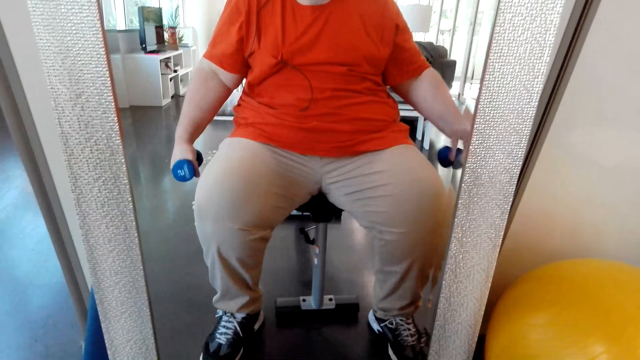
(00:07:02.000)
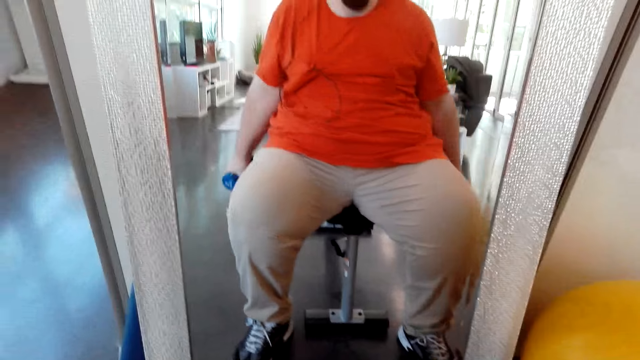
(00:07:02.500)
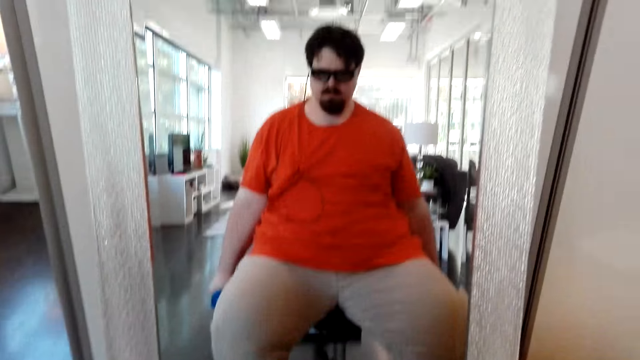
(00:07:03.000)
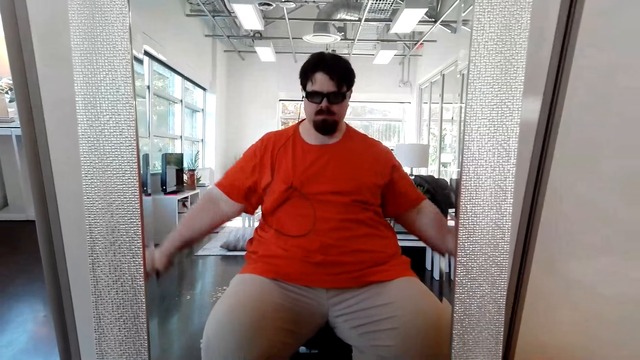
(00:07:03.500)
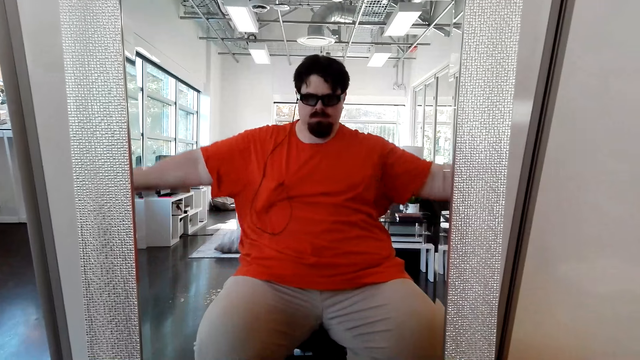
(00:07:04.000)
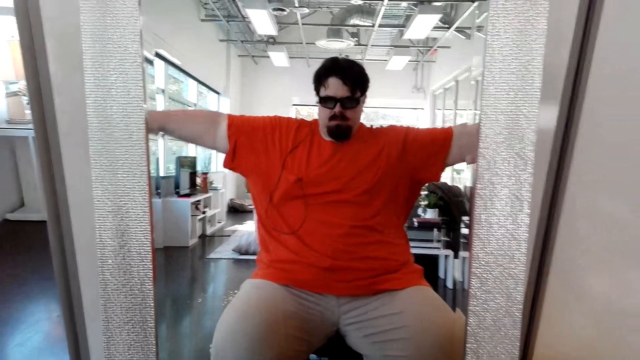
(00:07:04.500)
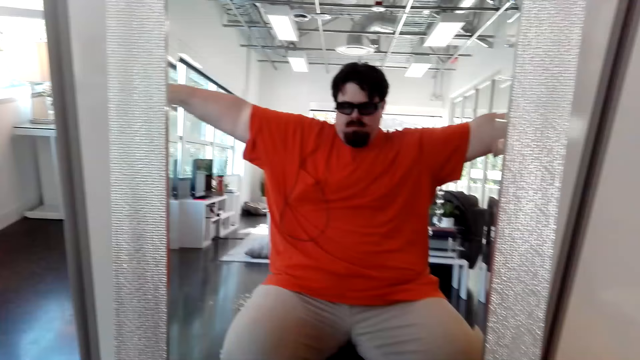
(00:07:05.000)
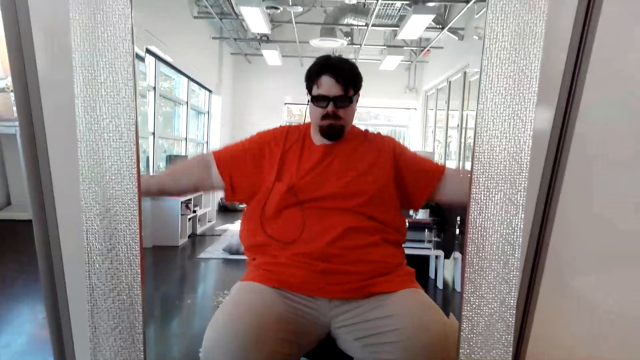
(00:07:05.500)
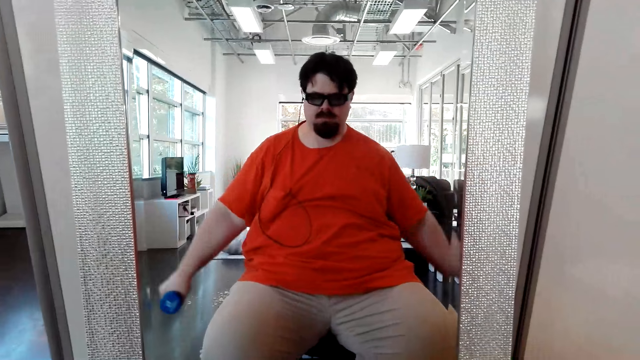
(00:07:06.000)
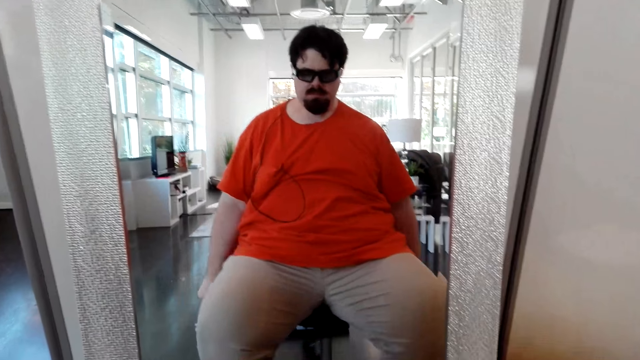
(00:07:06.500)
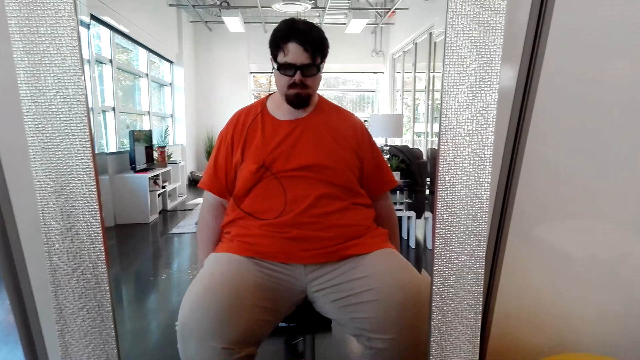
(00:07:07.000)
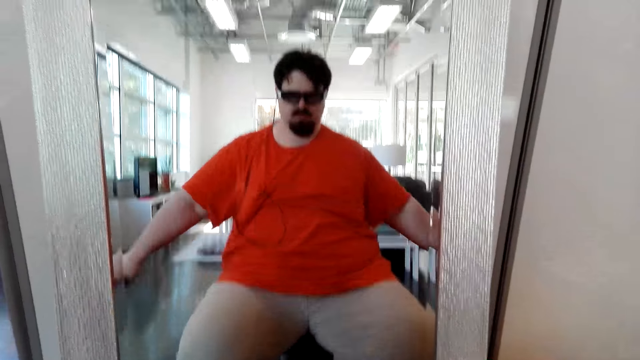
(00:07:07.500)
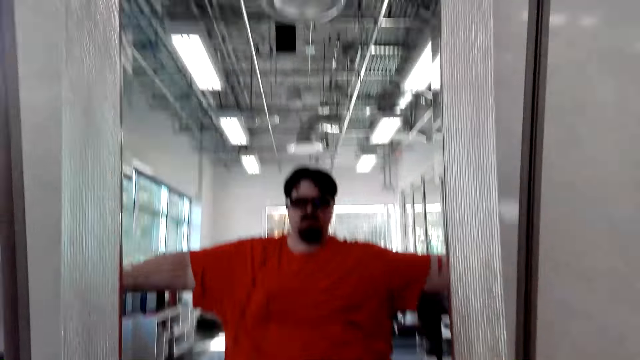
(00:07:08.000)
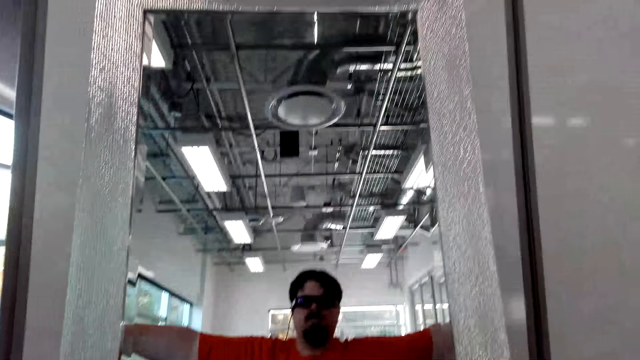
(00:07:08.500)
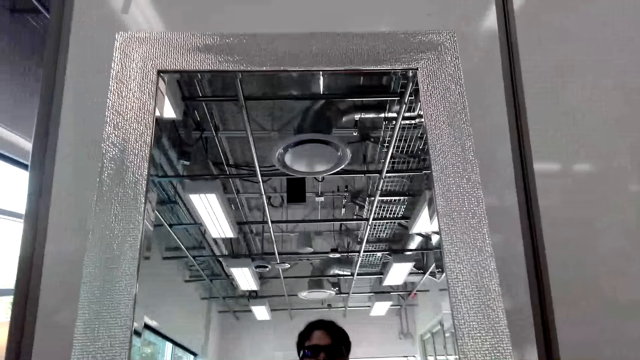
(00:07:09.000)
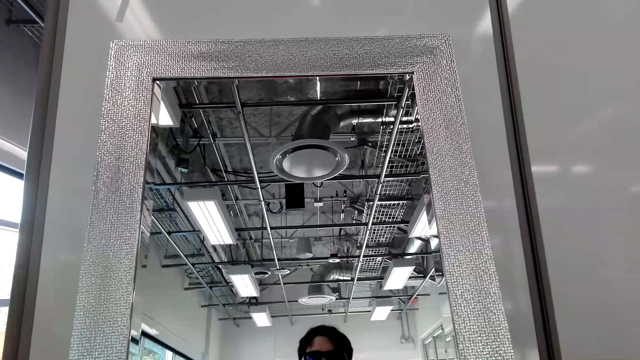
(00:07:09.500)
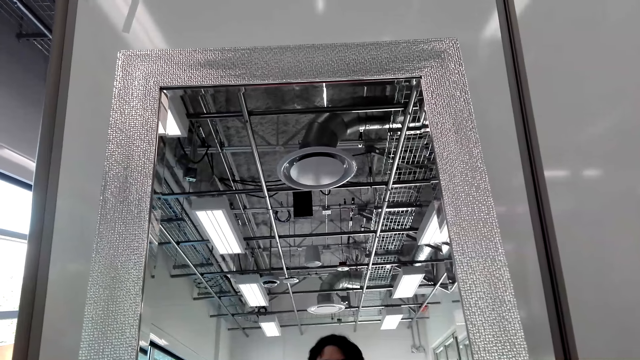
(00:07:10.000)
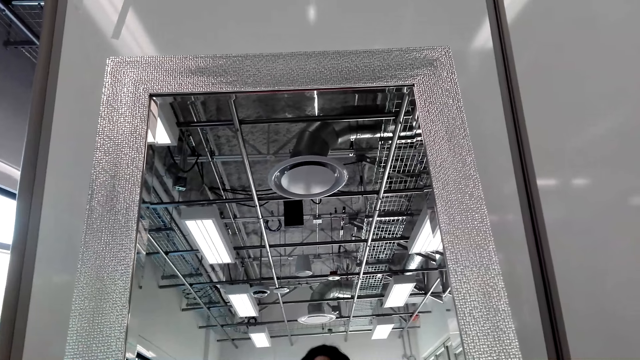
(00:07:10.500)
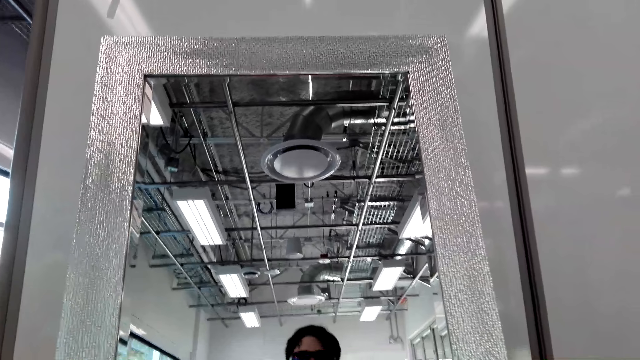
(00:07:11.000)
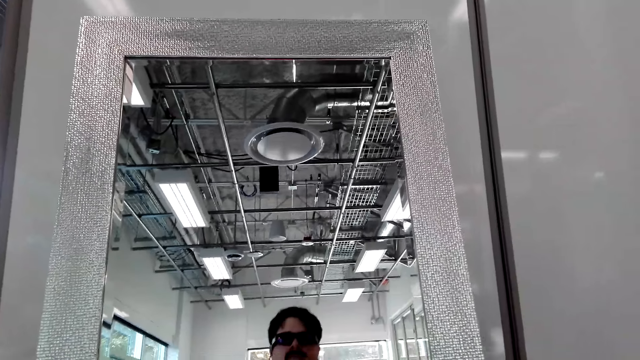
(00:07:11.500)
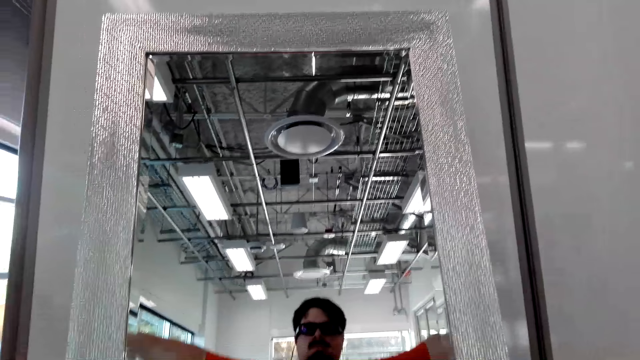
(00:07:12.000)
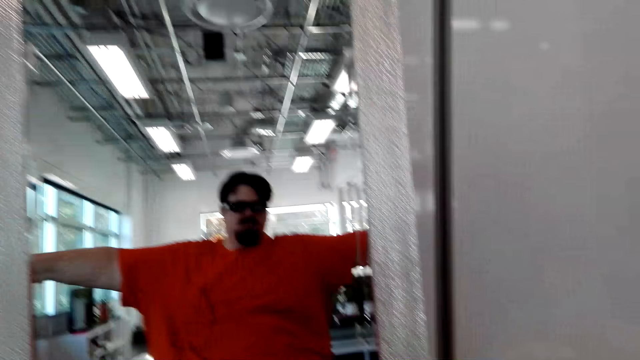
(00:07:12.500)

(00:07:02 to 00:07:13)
The camera wearer puts the dumbbell on the laps. They lift the dumbbell sideways. They put down the dumbbell. They lift the dumbbell sideways.

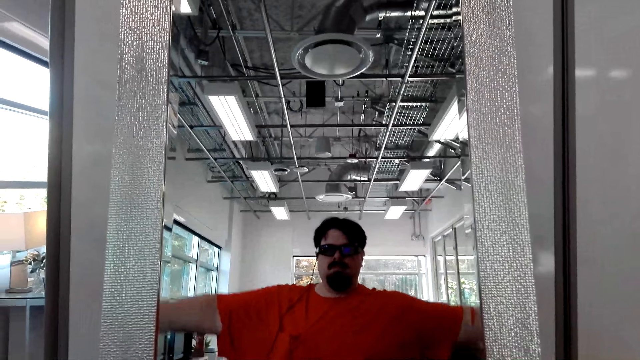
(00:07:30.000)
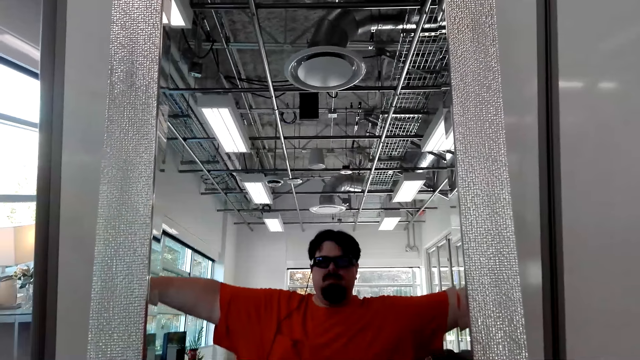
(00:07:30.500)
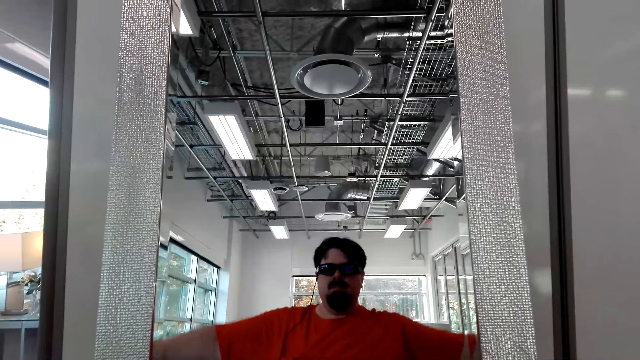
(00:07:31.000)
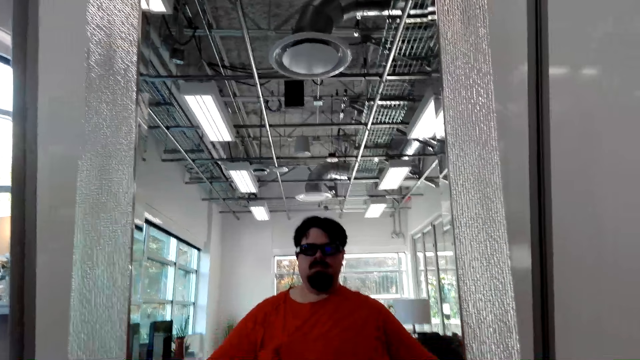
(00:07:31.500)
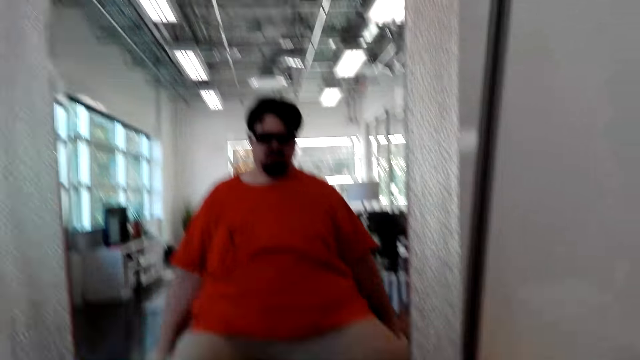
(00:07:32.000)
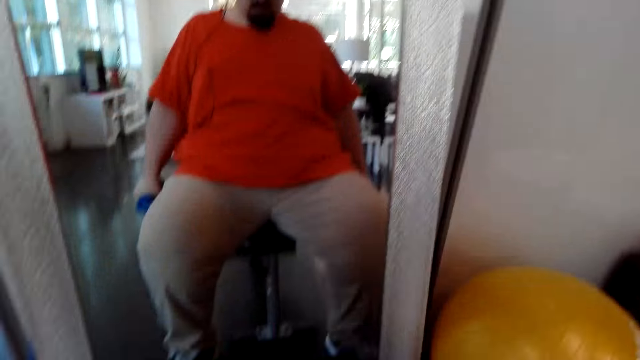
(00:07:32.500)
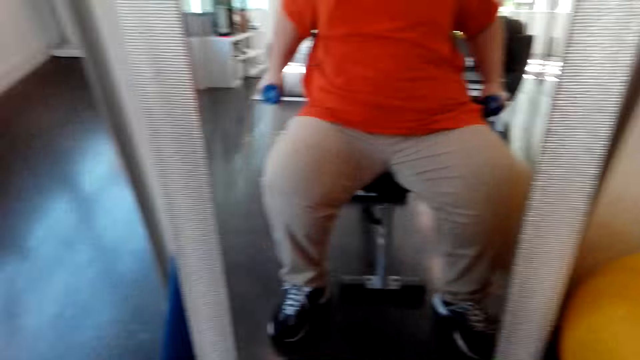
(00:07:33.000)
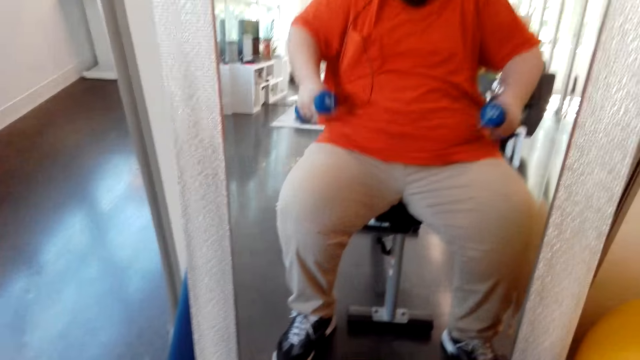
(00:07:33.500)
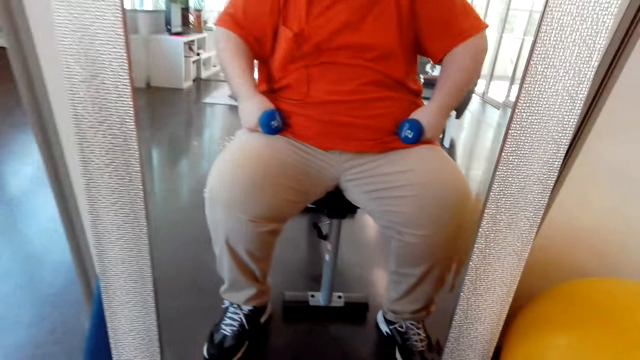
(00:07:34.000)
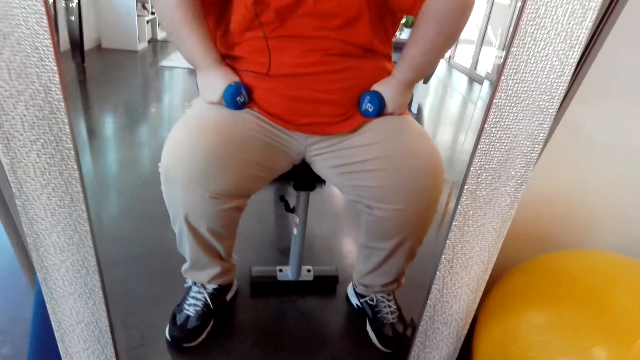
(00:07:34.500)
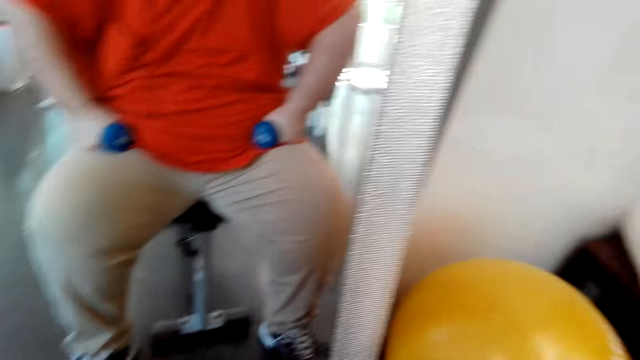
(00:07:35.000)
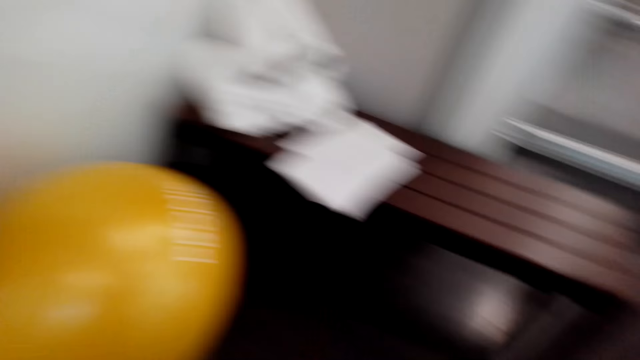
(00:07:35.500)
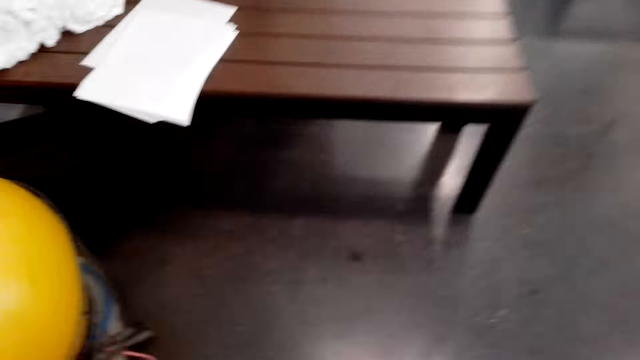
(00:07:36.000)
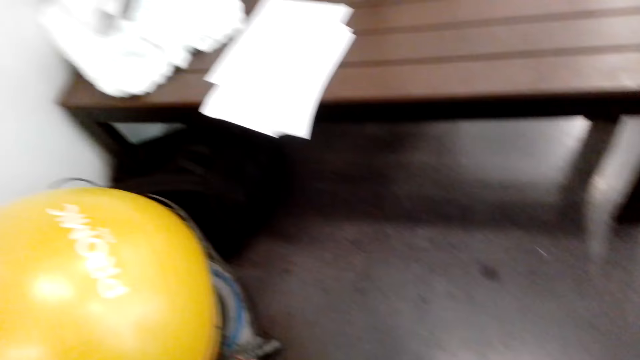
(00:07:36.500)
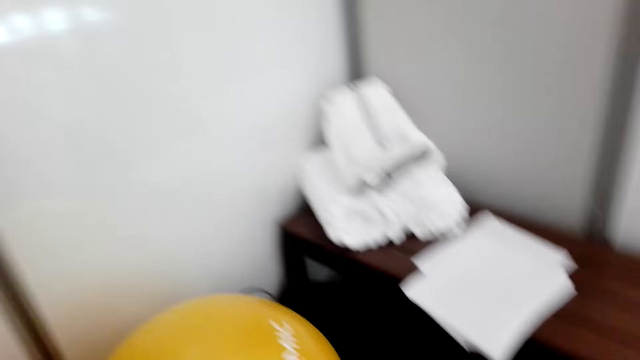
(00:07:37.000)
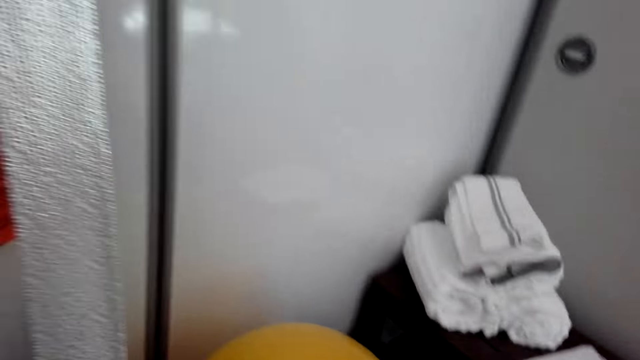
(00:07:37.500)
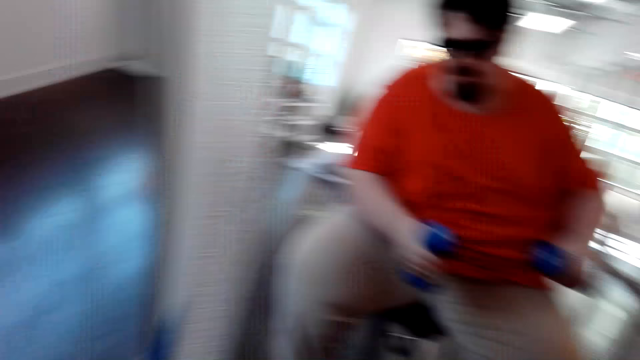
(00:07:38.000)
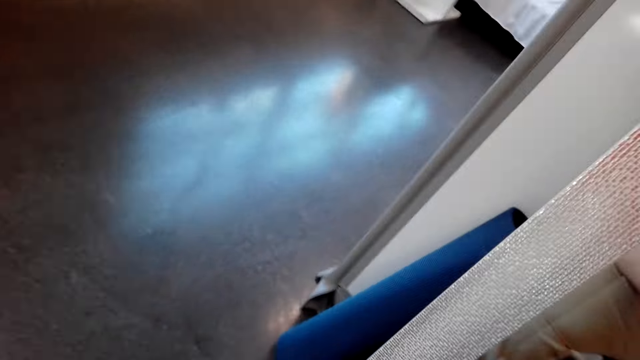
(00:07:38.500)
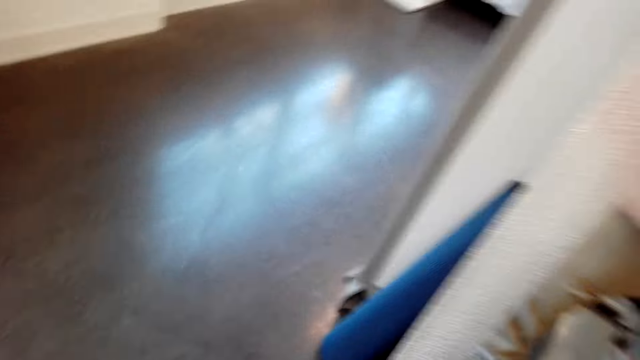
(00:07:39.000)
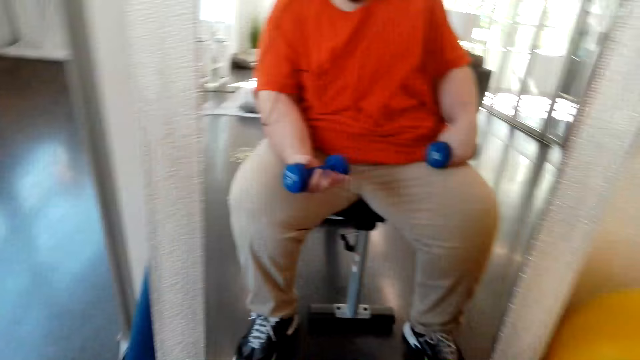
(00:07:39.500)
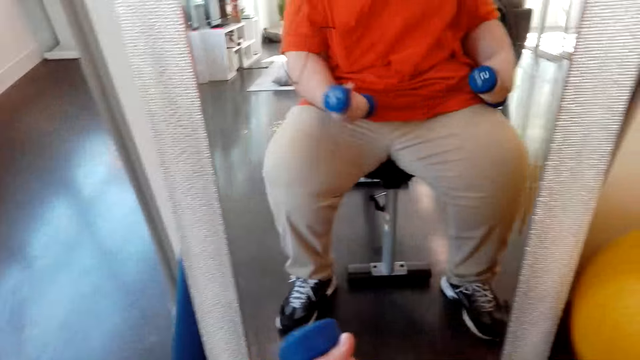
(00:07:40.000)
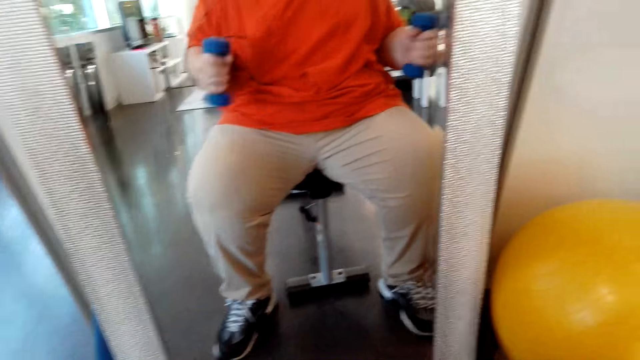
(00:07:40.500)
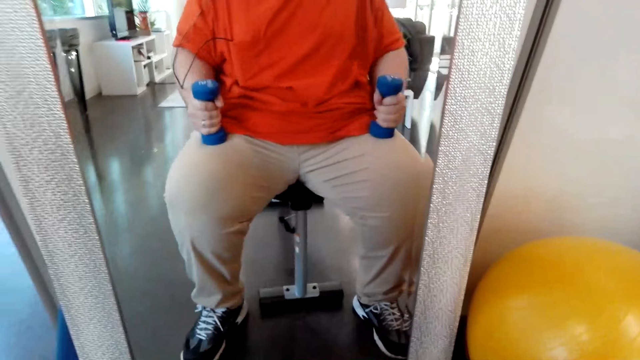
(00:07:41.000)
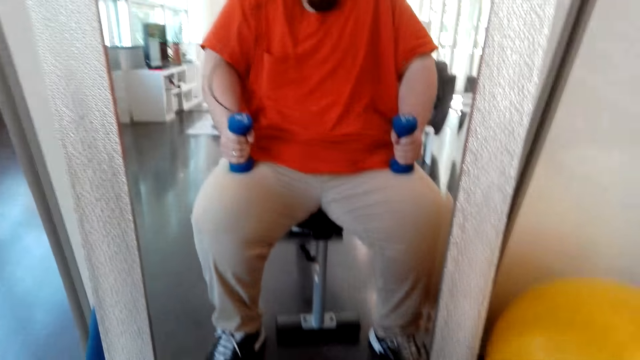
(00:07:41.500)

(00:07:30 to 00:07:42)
The camera wearer lifts the dumbbell sideways. They put down the dumbbell. They put the dumbbell to the laps. They look around.
